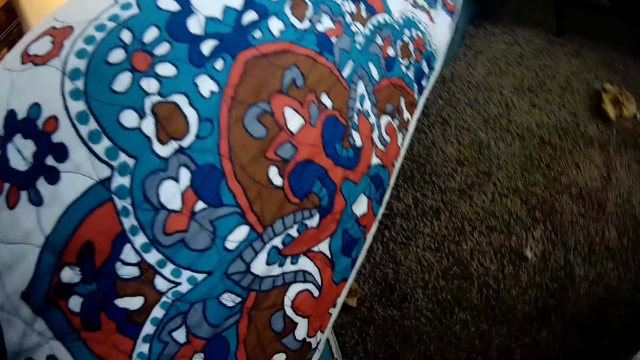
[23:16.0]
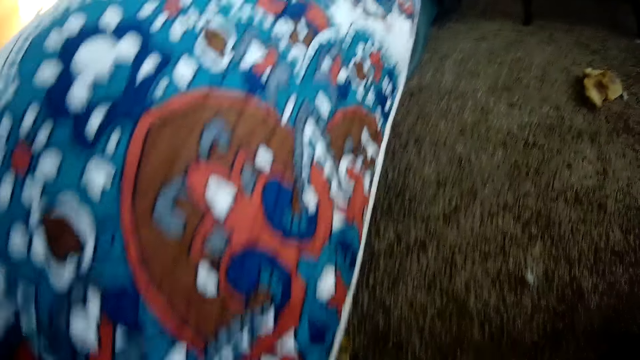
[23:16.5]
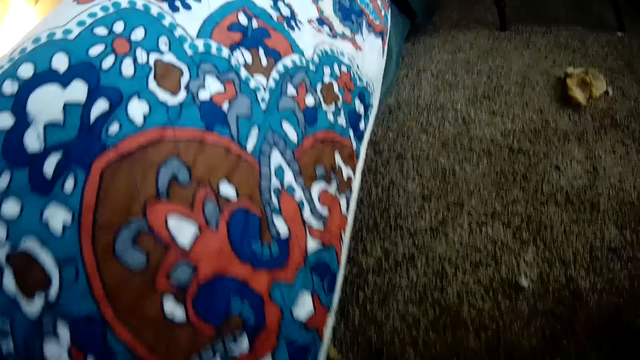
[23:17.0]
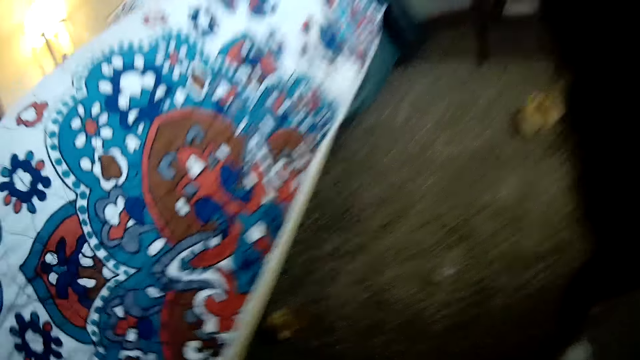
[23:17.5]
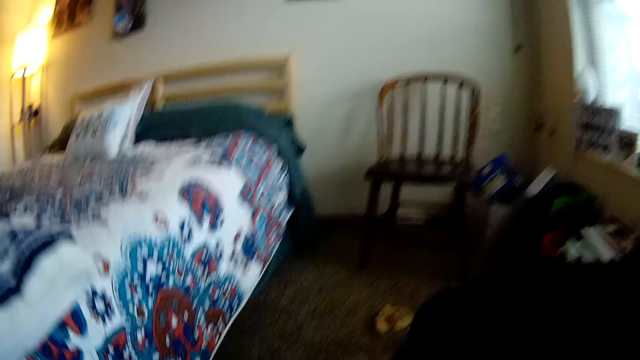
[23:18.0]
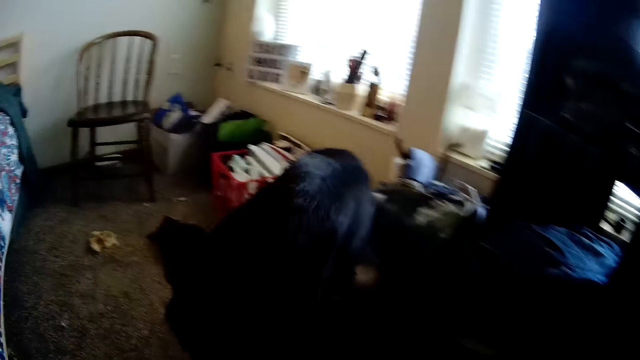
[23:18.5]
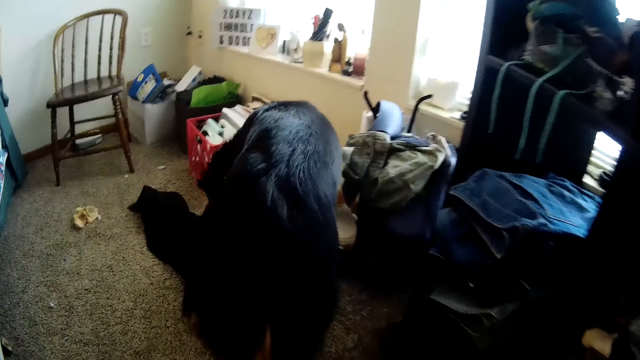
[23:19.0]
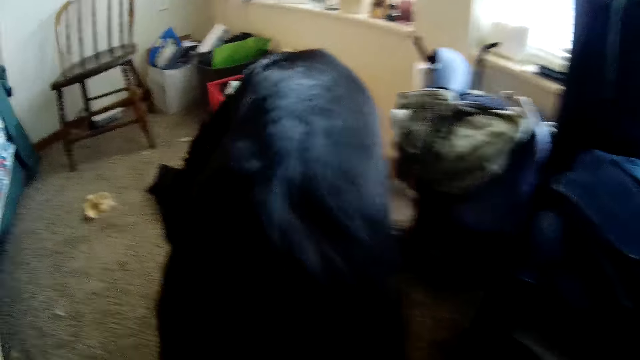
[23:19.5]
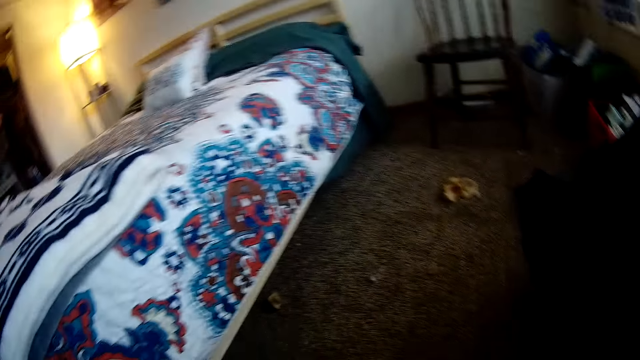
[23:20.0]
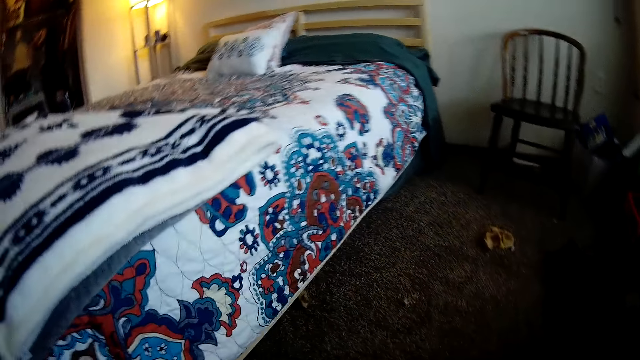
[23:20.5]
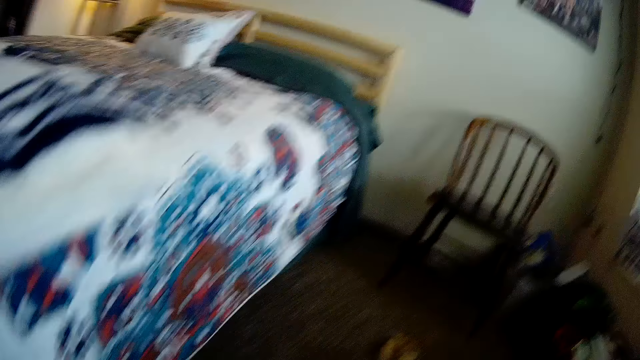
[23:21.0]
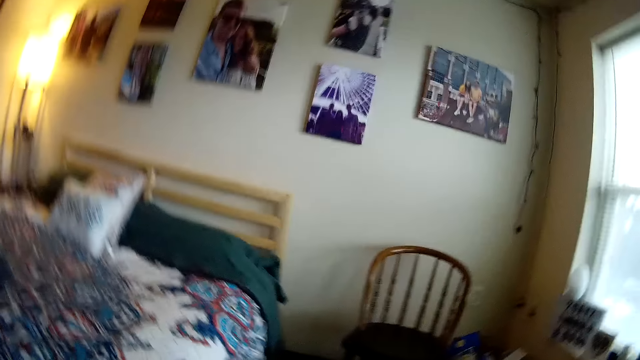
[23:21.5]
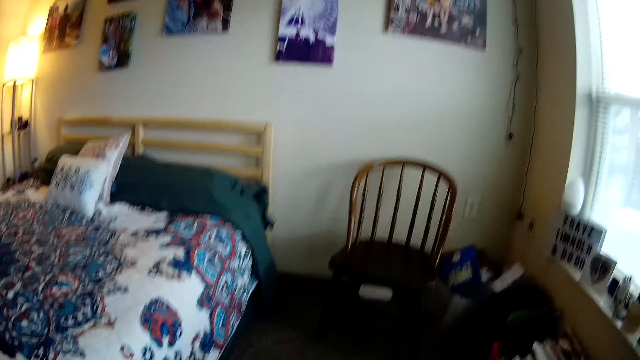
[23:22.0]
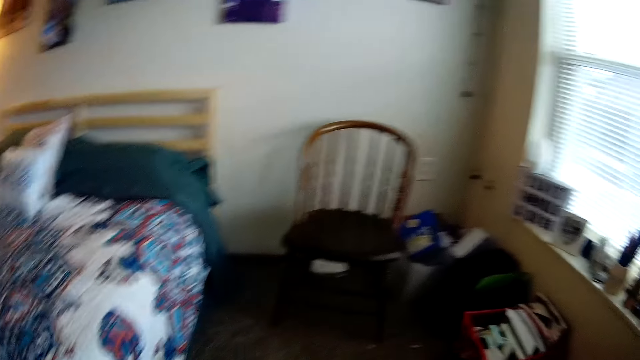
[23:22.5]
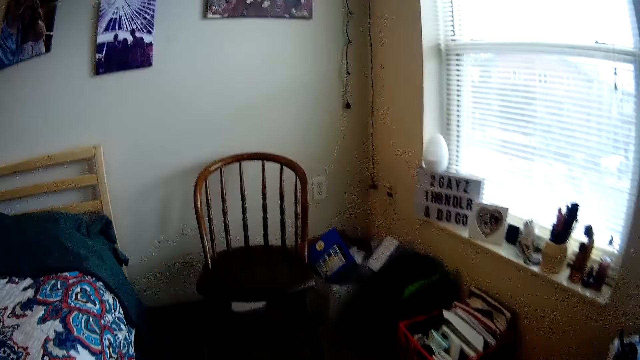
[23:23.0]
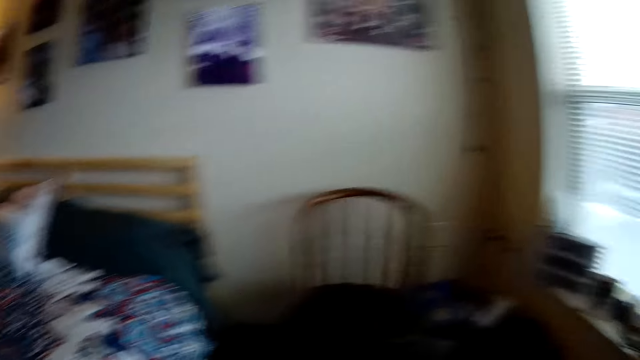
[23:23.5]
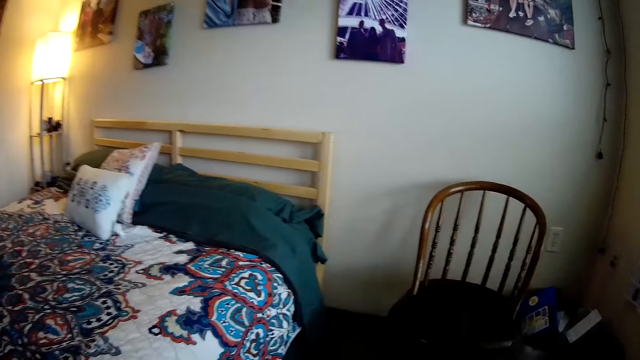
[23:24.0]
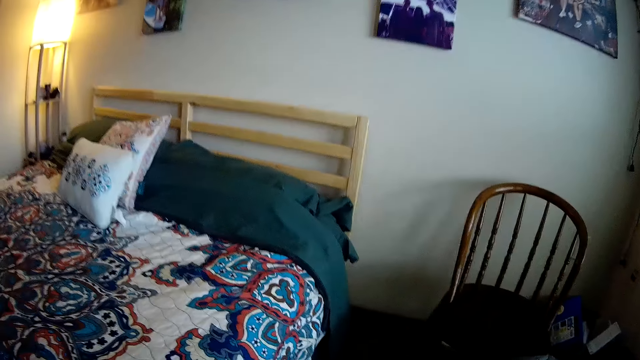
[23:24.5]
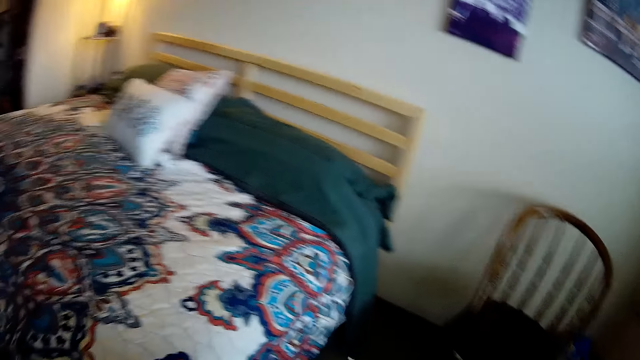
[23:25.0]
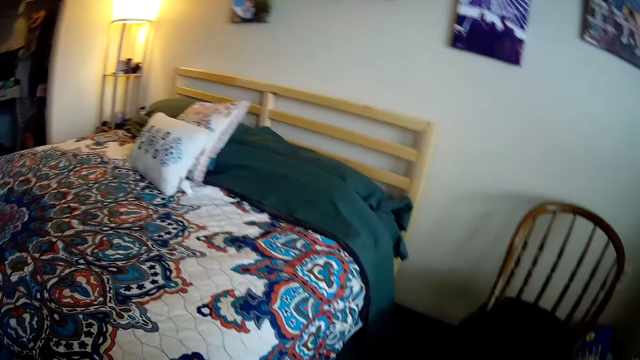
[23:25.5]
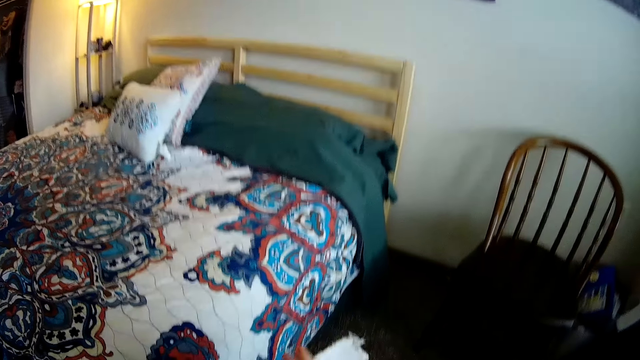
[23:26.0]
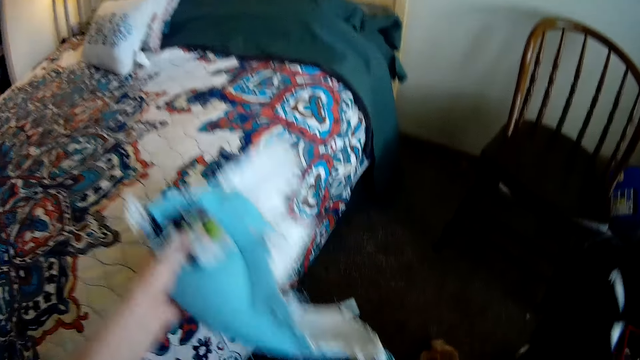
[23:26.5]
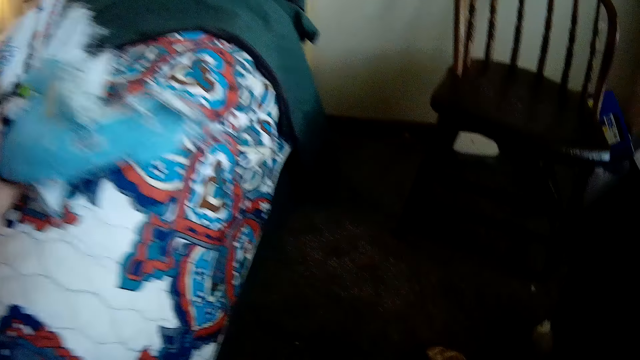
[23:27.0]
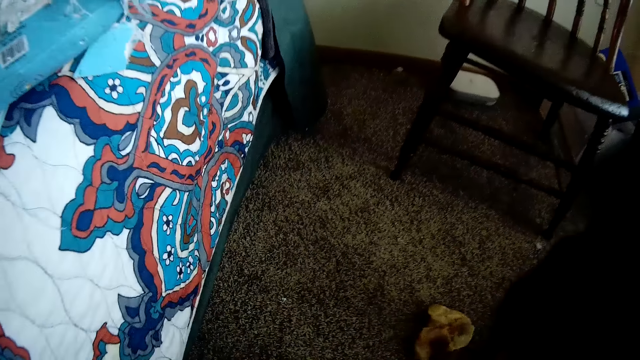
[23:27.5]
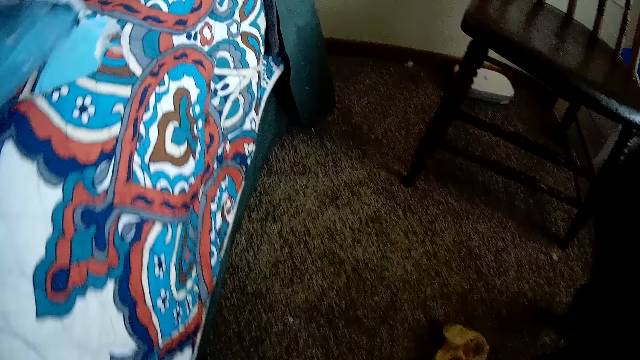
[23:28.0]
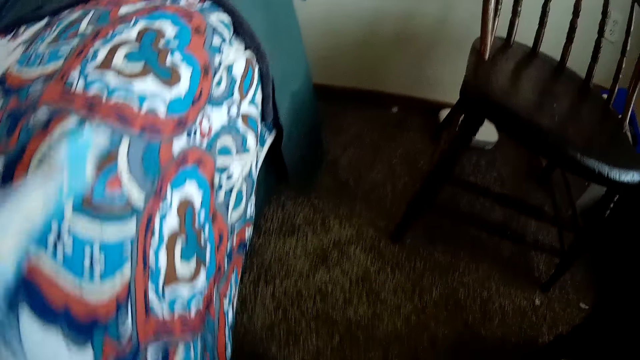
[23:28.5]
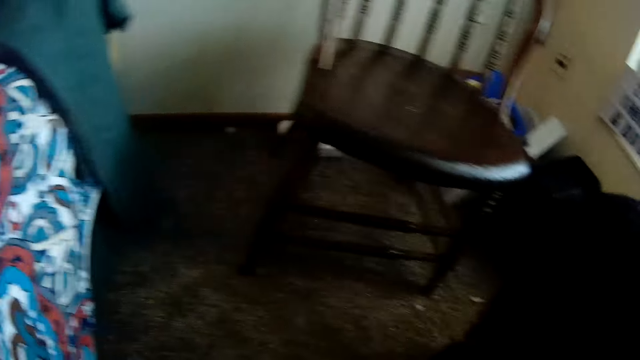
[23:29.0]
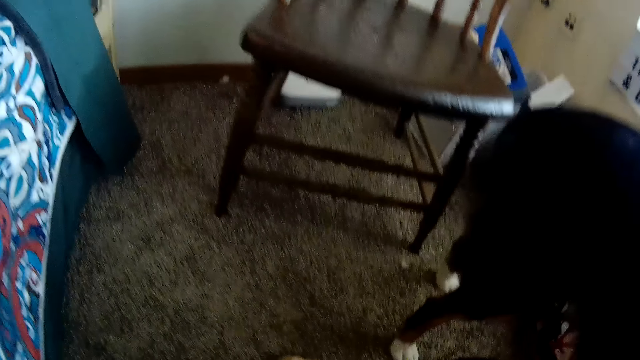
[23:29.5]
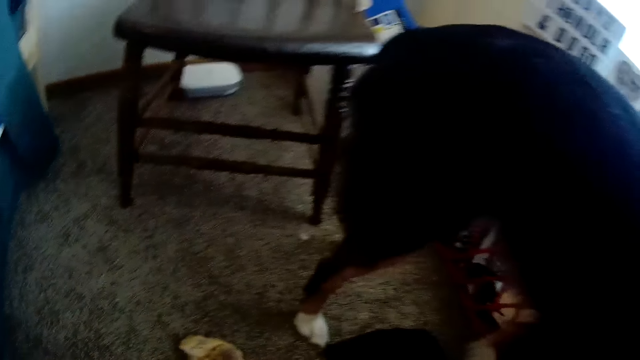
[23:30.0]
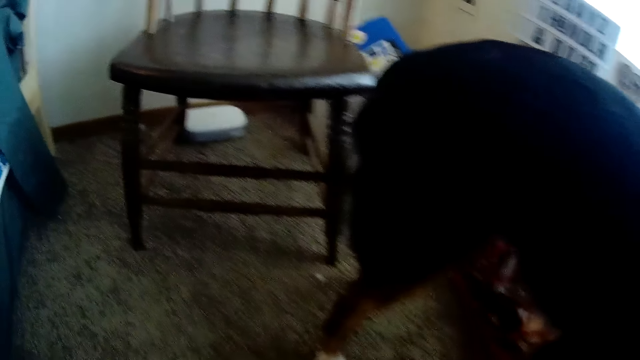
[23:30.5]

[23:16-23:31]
The camera wearer looks below around the bed. They stand up. They look around the room. They carry the pieces of paper. They move the hand to the bed. They look at something in the left hand.

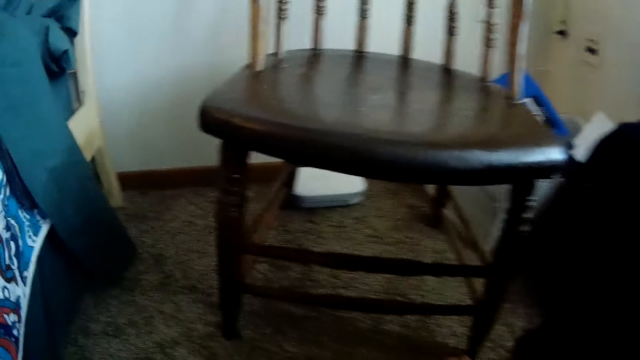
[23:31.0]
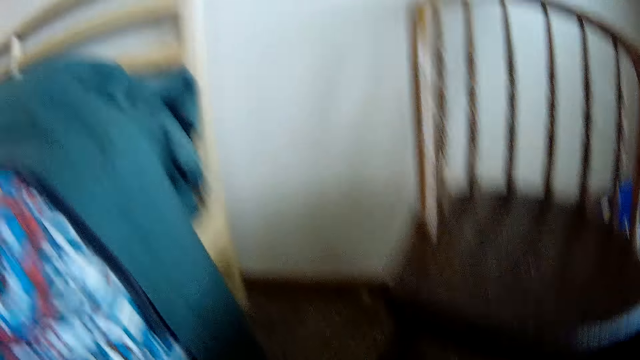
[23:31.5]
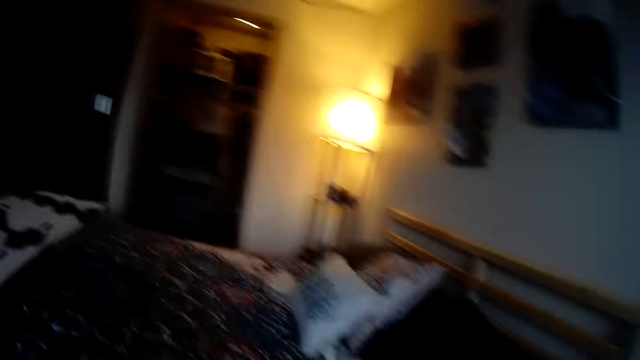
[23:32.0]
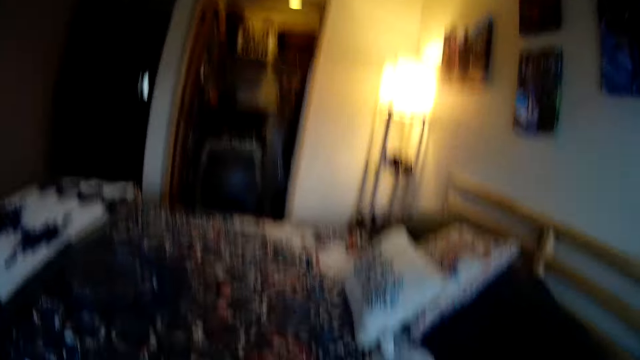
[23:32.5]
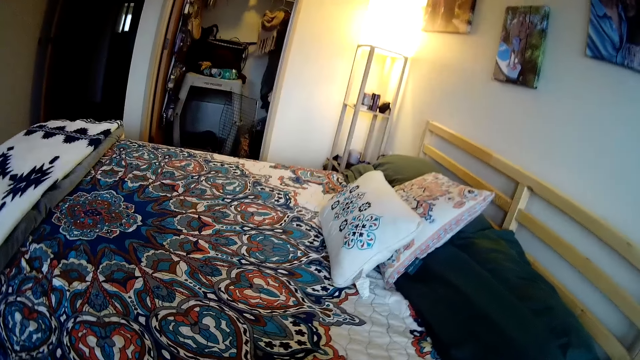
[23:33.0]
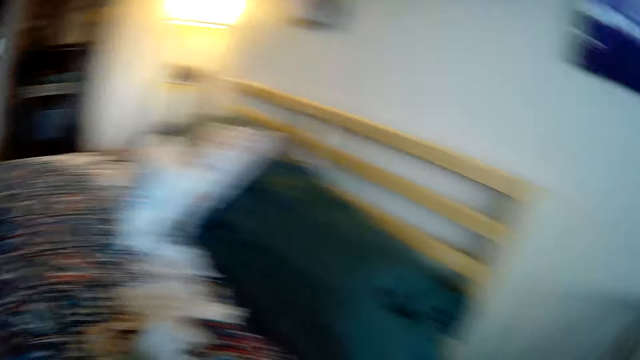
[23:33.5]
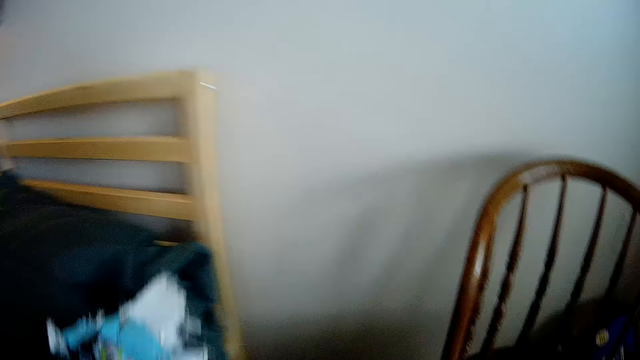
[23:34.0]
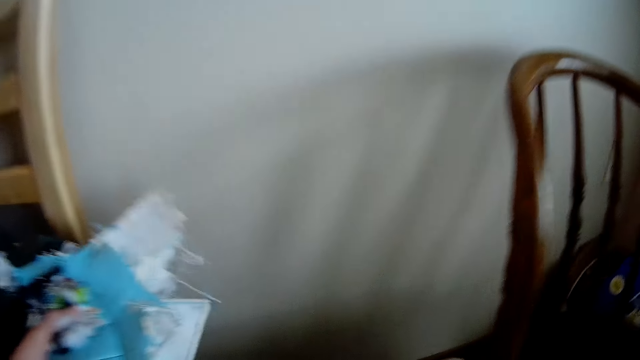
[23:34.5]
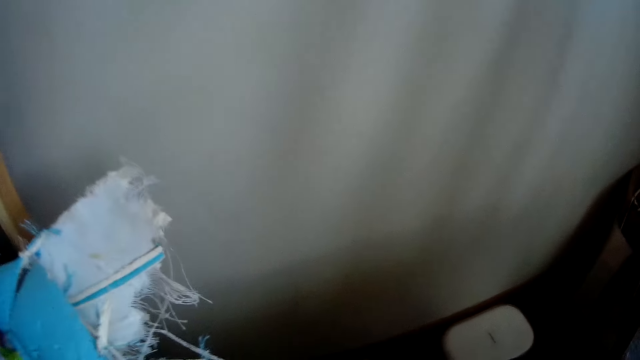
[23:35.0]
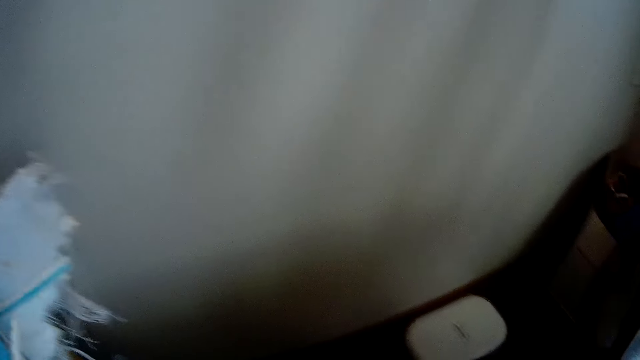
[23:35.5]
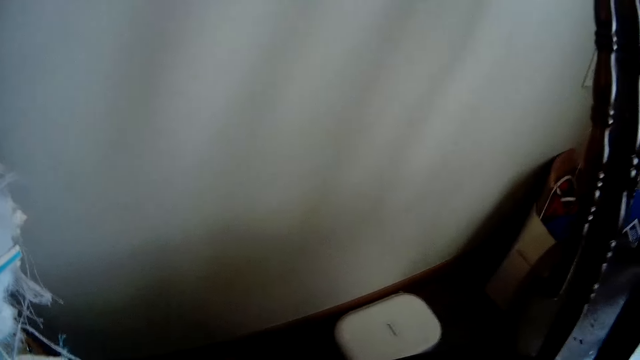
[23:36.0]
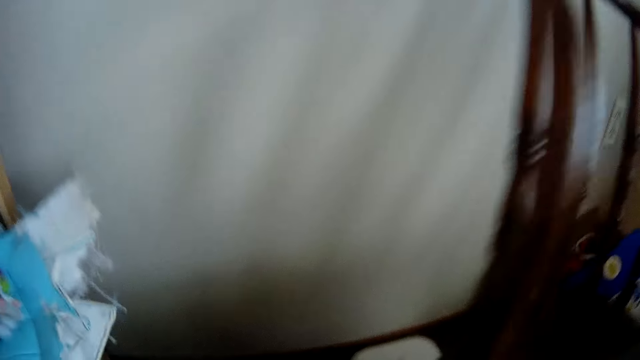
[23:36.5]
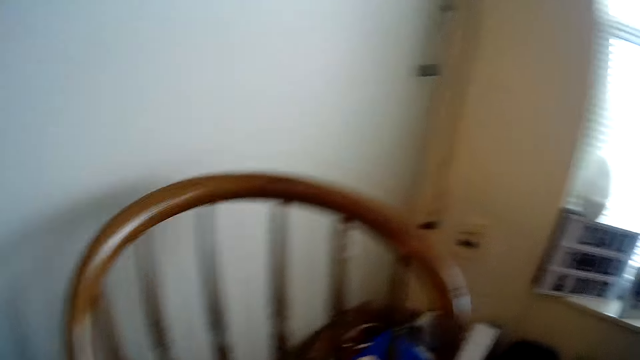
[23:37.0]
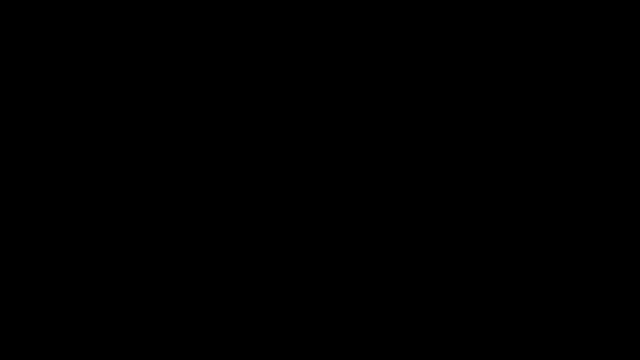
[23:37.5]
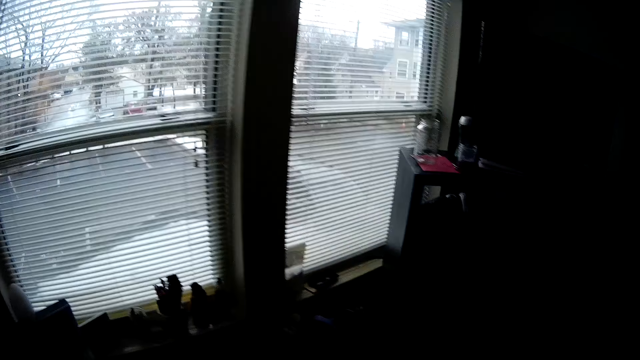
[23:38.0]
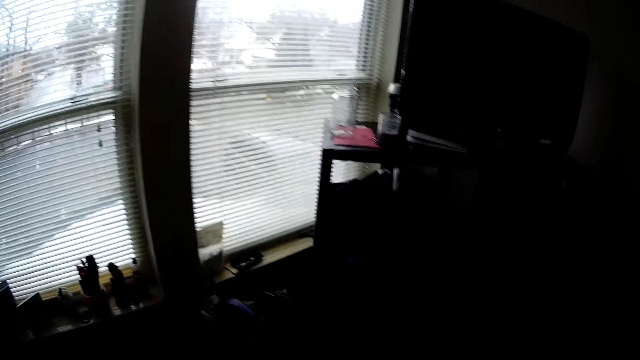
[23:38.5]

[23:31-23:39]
The camera wearer looks around the bedroom. They carry the papers. They look at something in the left hand.
